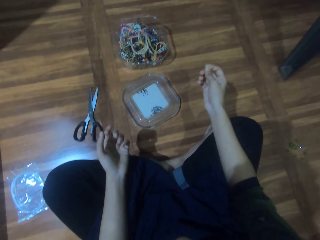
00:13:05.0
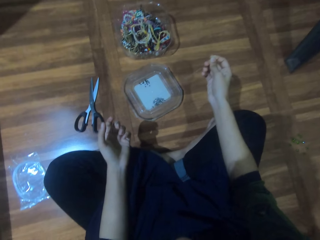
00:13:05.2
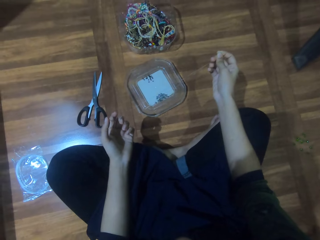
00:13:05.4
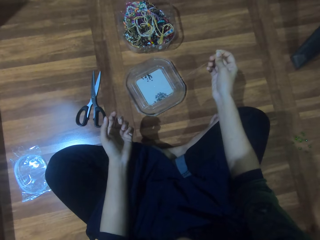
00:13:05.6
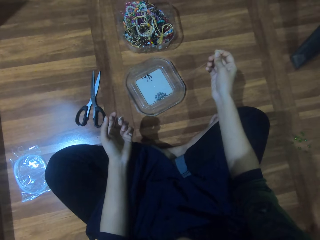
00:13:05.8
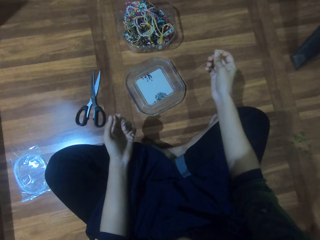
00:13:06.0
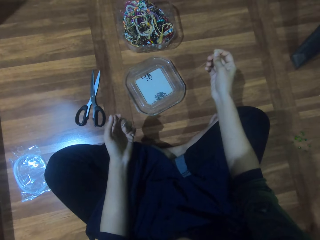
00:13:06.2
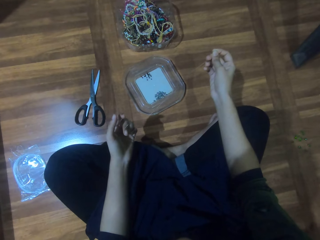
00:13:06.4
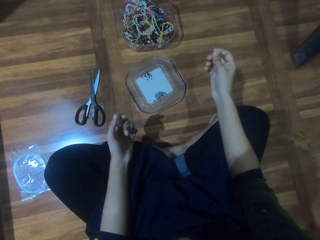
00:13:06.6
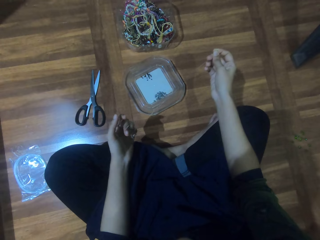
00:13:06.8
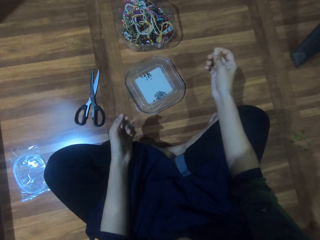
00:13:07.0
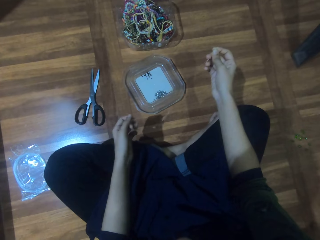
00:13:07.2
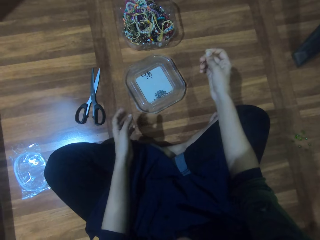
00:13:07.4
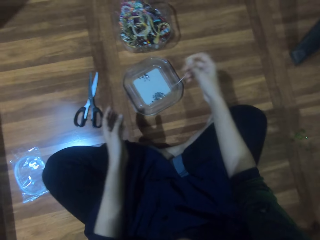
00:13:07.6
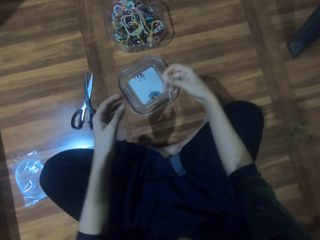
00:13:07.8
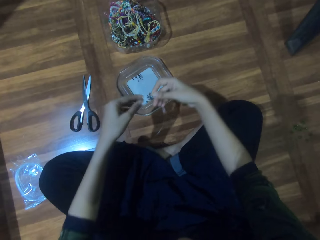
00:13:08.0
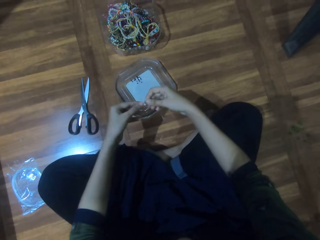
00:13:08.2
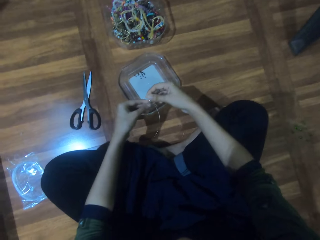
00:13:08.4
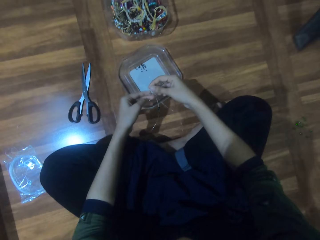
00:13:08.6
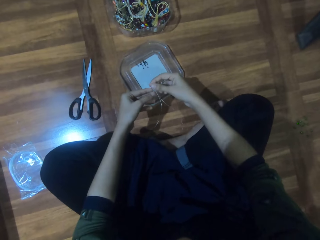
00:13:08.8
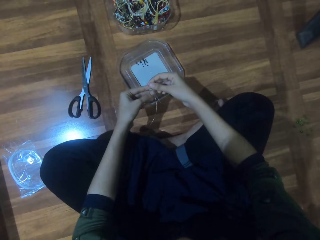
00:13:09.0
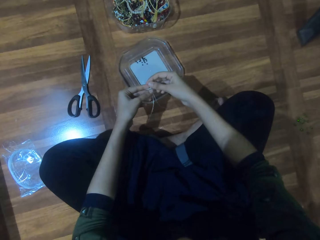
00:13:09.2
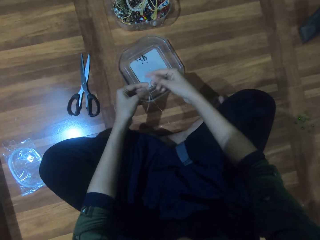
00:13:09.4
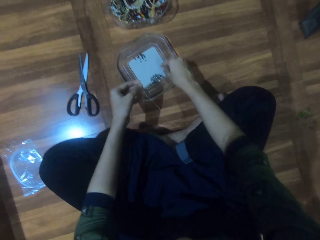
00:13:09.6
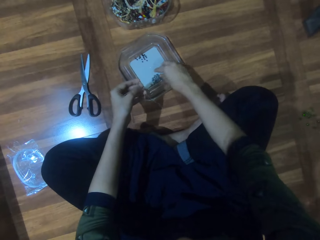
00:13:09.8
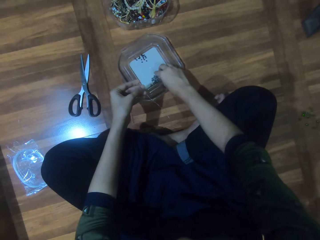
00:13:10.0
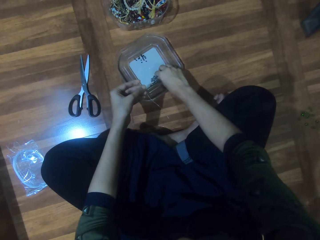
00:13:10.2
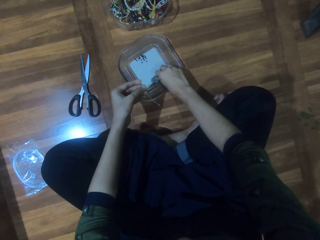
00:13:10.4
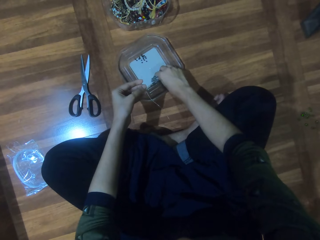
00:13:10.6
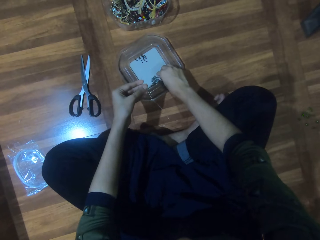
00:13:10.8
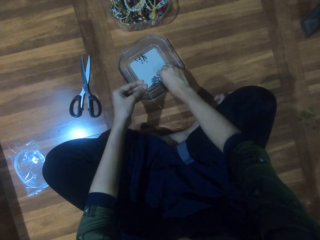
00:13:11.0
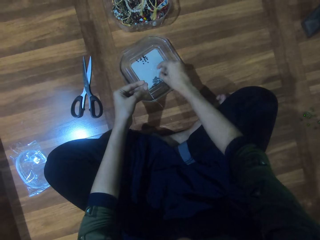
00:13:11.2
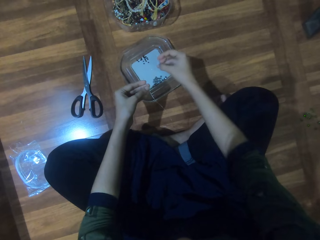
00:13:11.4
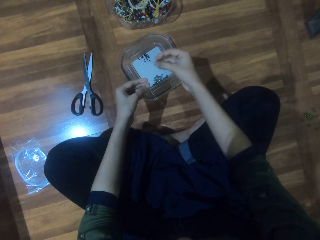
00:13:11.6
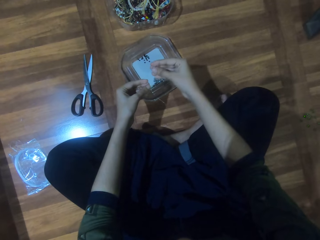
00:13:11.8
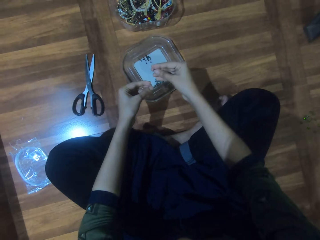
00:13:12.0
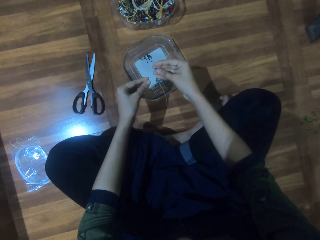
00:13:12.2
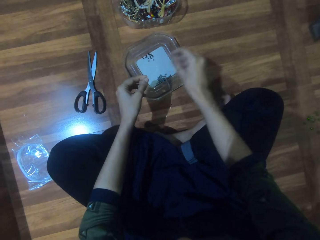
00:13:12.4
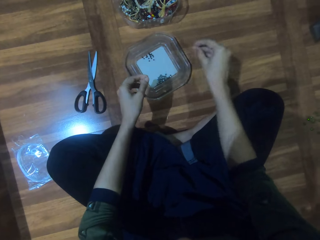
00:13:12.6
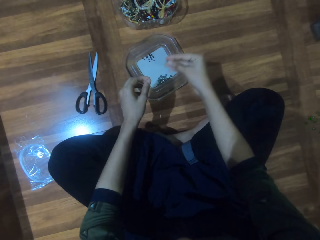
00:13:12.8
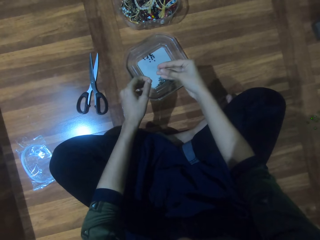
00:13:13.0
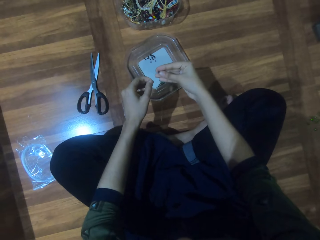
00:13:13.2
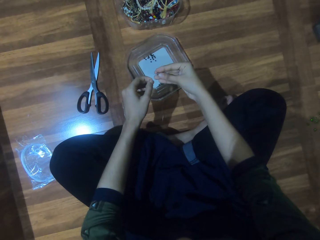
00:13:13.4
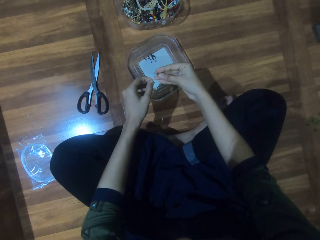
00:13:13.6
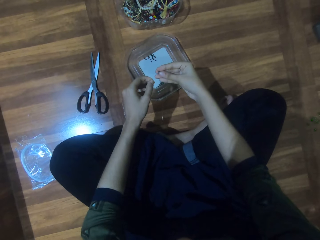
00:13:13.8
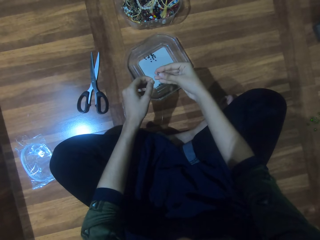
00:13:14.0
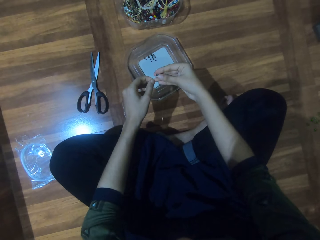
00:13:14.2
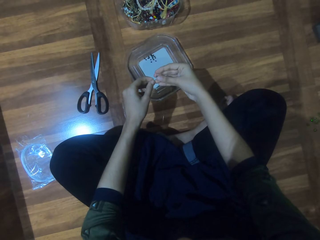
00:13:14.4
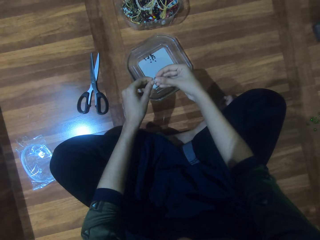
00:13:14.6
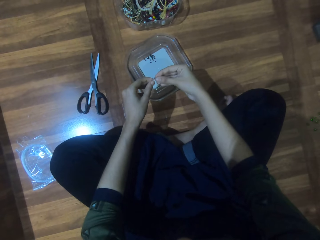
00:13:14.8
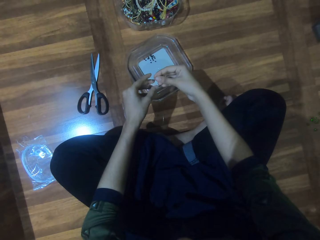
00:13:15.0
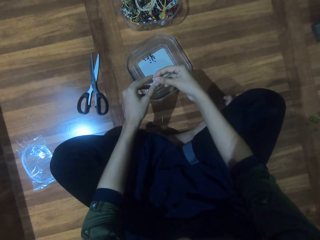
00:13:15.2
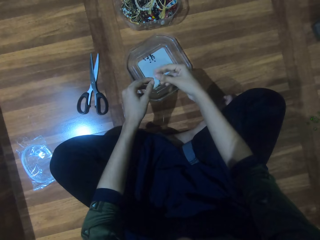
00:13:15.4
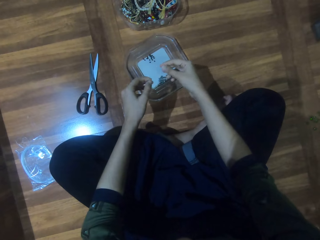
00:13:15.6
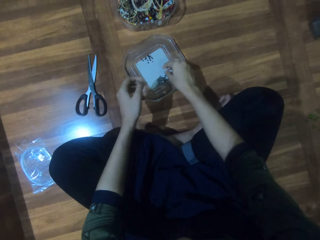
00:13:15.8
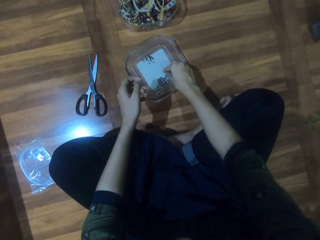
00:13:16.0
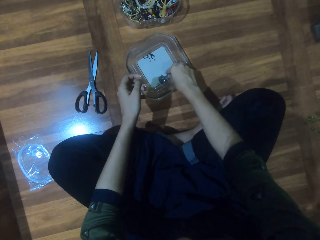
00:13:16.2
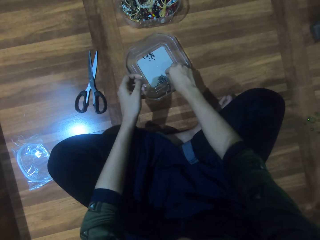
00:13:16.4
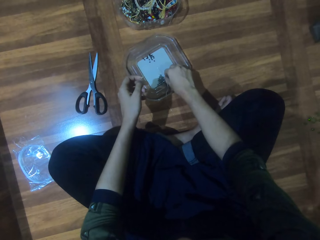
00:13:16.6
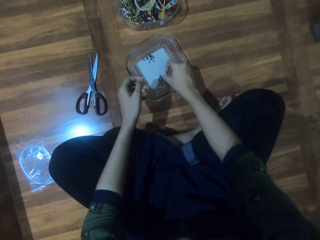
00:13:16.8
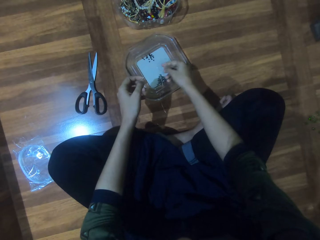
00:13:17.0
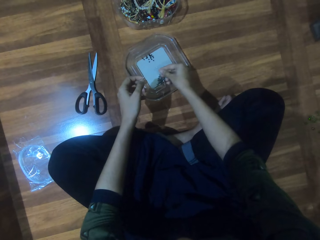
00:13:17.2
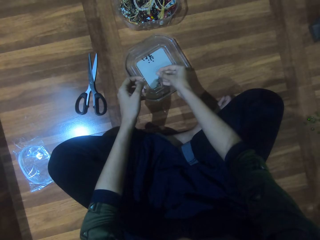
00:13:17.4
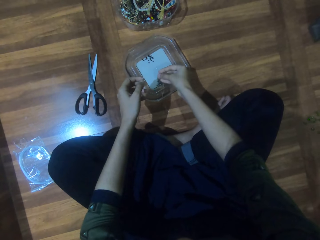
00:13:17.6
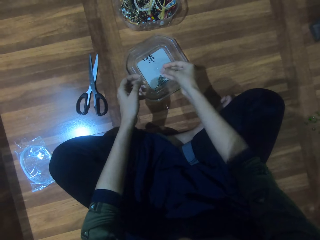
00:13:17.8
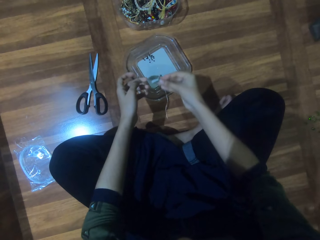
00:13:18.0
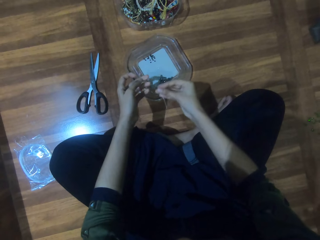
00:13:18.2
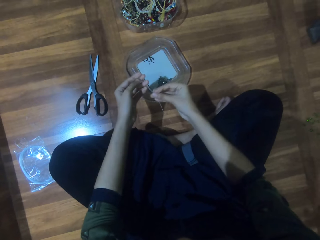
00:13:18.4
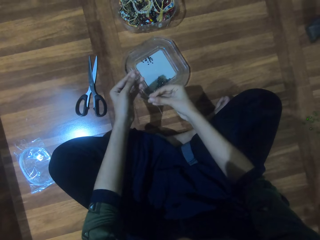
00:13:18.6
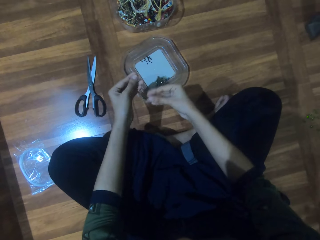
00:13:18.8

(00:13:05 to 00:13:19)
The camera wearer passes the bead string in his right hand to his left hand. He picks a bead from the plate on the floor with his right hand. He puts the bead in his right hand in the string in his left hand. He picks a bead from the plate on the floor with his right hand.

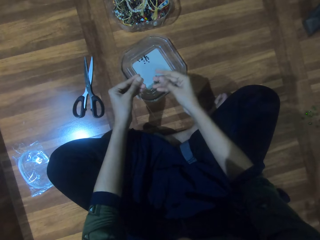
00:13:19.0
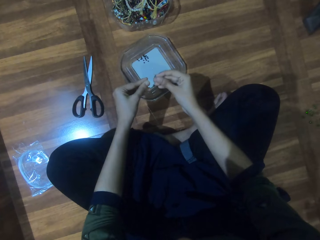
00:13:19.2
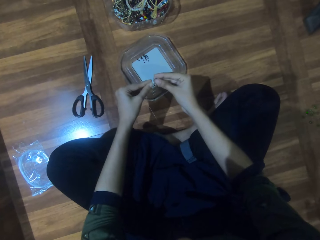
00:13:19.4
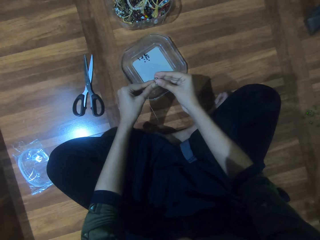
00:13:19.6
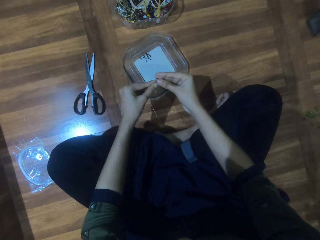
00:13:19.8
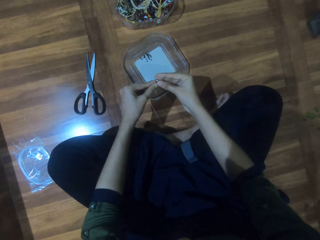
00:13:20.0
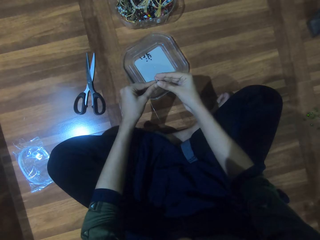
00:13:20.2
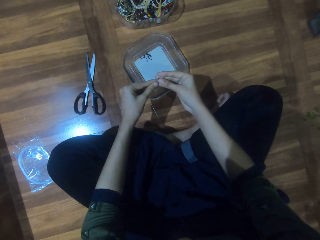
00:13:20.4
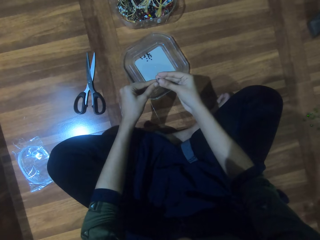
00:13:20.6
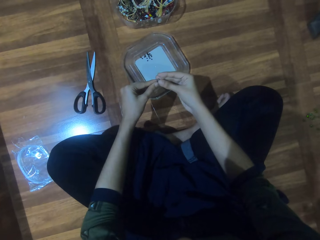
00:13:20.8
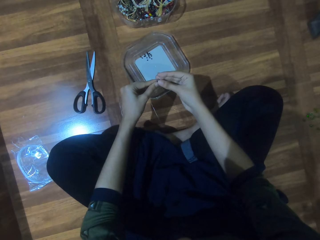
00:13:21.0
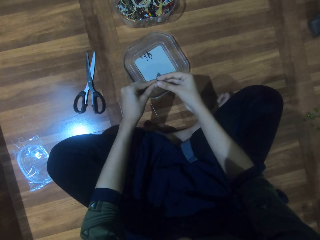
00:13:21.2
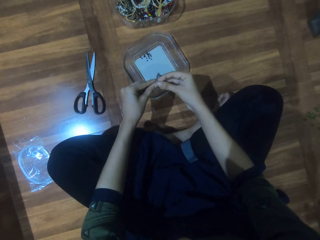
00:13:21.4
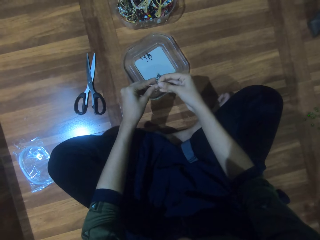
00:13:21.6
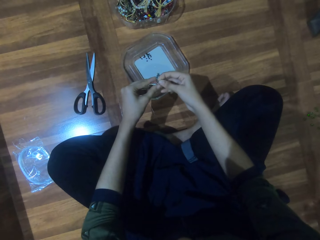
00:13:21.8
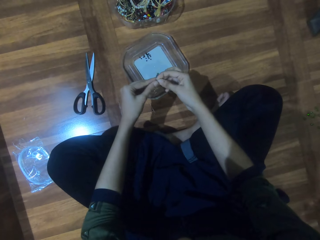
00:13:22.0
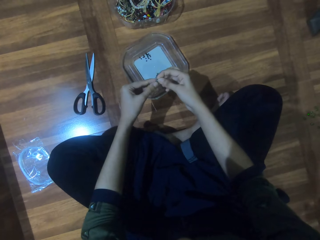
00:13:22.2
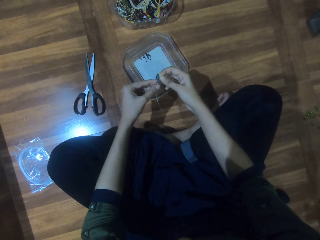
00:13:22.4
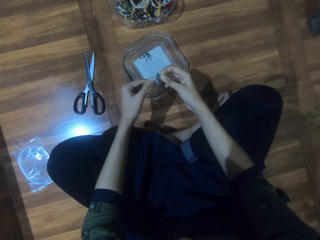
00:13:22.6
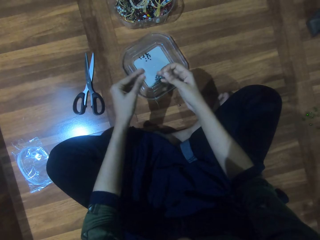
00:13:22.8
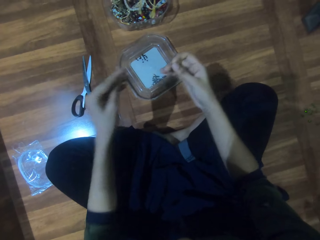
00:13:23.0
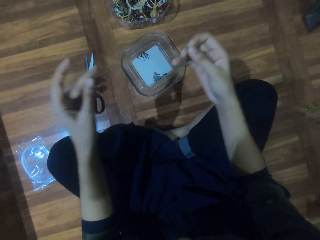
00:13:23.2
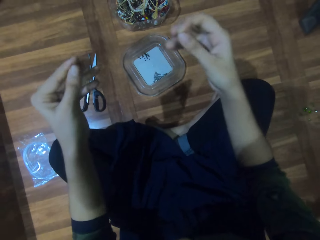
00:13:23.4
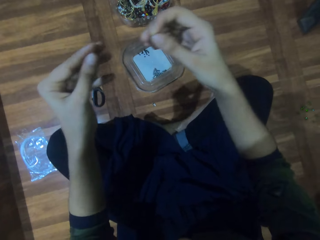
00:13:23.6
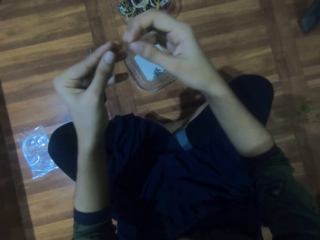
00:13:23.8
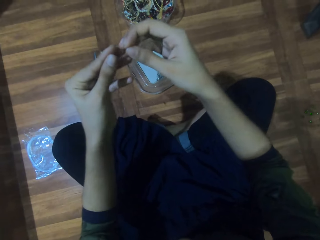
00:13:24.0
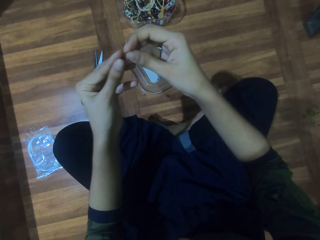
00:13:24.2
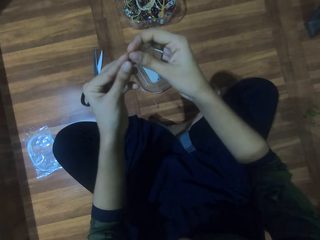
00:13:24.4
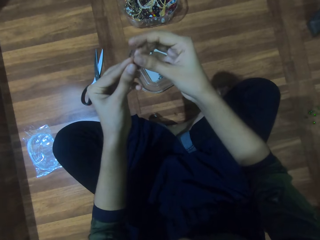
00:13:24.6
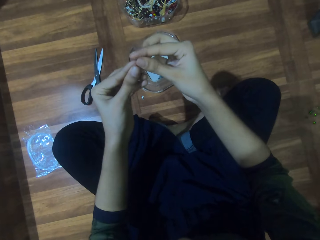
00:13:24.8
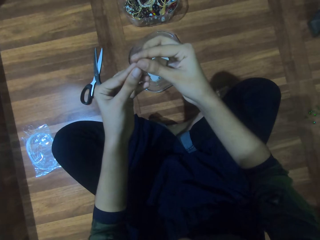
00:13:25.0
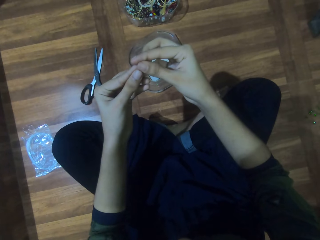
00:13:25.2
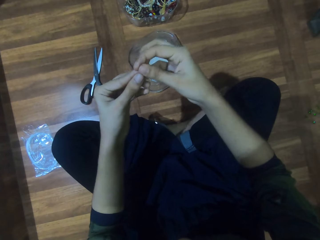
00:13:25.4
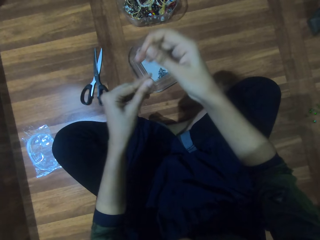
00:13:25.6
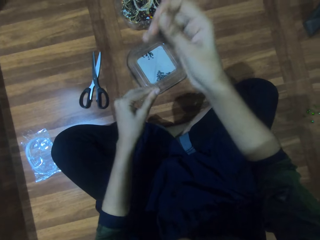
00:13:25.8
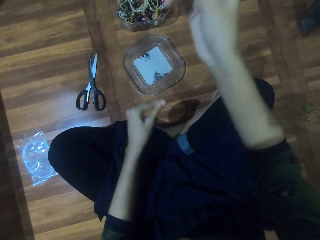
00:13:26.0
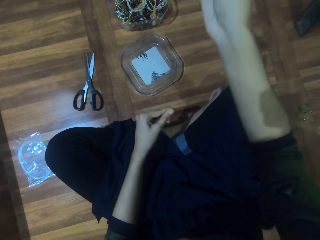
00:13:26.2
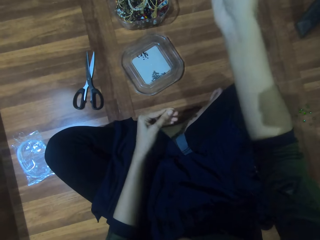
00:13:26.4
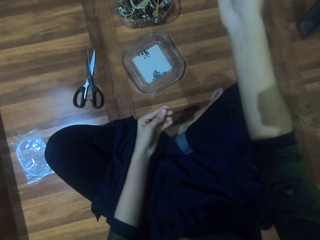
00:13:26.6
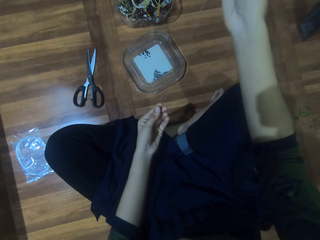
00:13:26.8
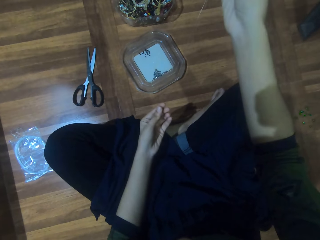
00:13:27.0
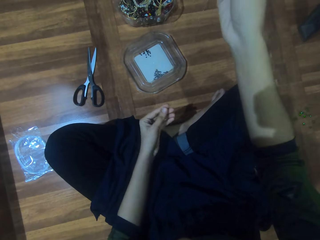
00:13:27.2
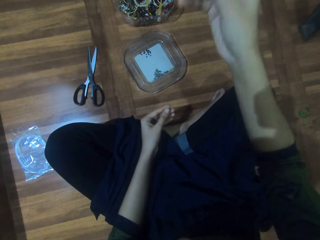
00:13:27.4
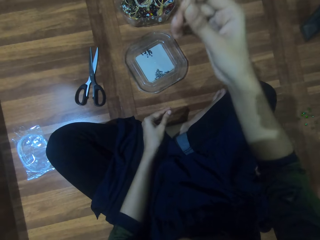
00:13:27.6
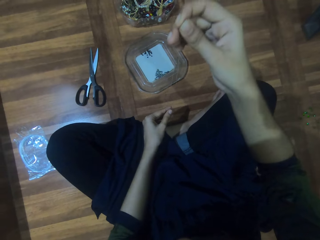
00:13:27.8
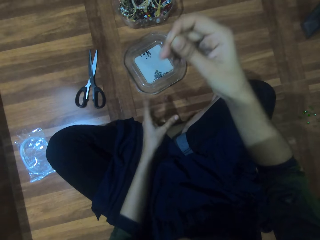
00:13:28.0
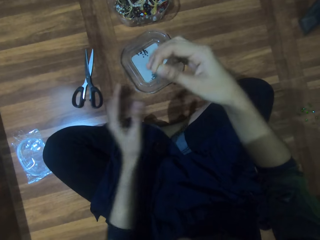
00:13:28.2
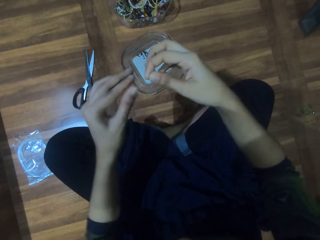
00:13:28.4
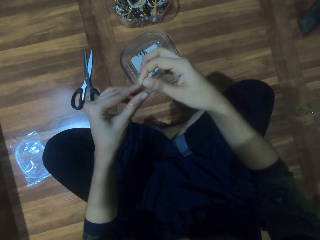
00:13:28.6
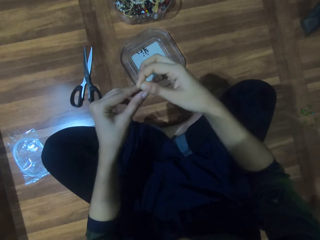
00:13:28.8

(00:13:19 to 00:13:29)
The camera wearer puts the bead in his right hand in the string in his left hand. He holds the bead string with both hands. He puts the bead string in his right hand to his left hand. He adjusts the bead in the bead string in his right hand with his left hand.
